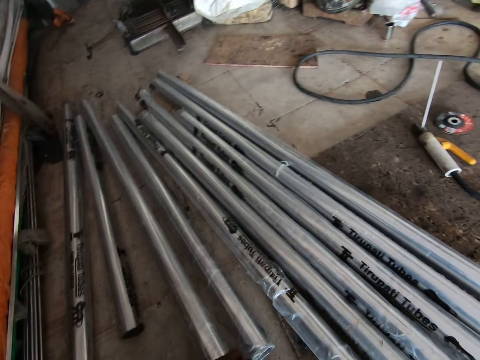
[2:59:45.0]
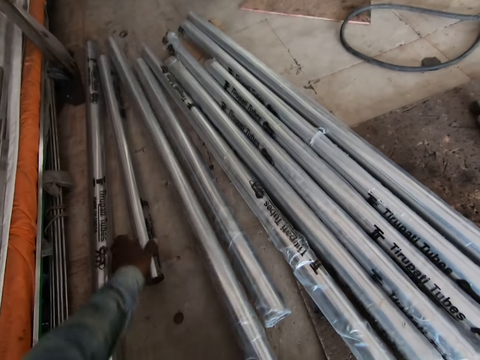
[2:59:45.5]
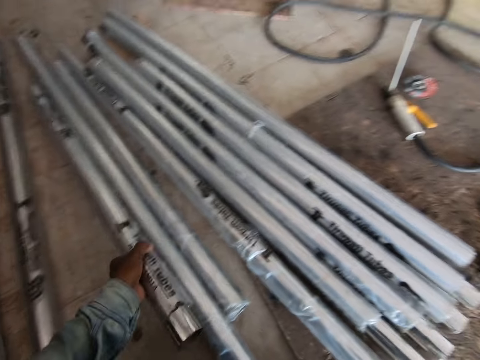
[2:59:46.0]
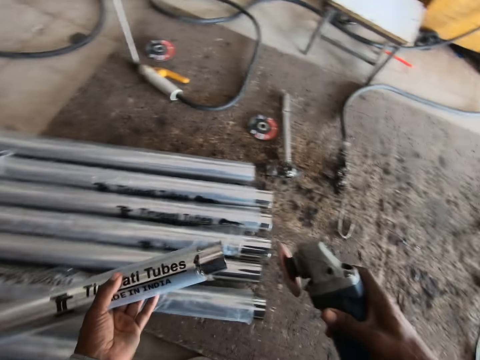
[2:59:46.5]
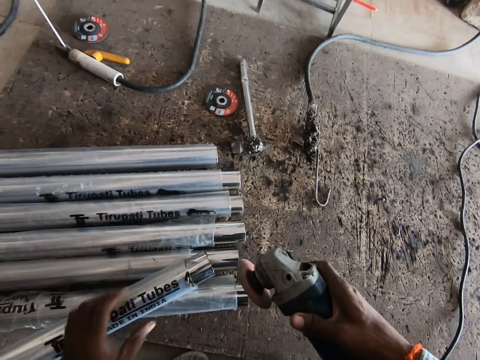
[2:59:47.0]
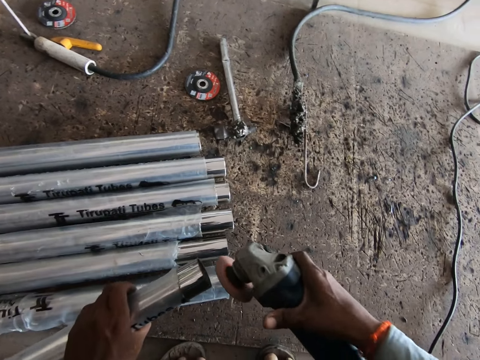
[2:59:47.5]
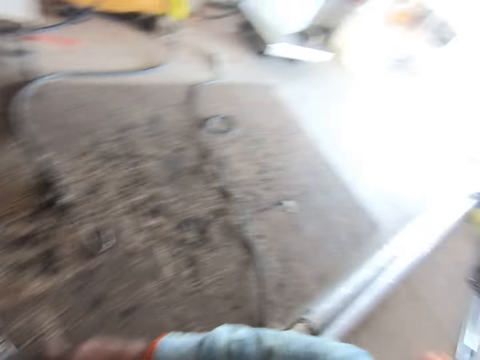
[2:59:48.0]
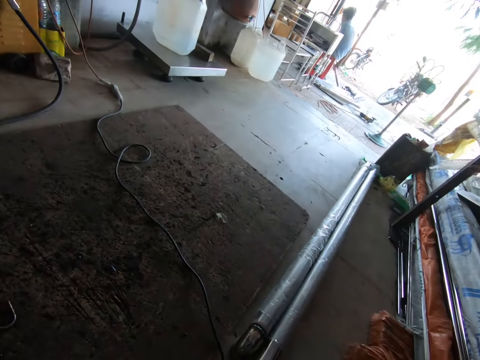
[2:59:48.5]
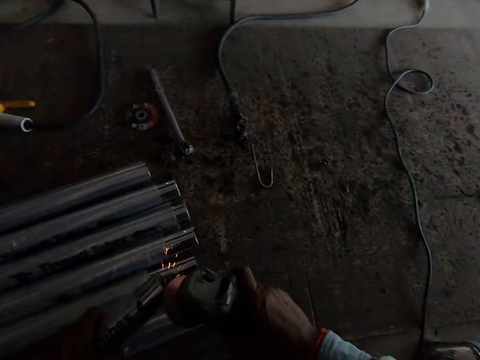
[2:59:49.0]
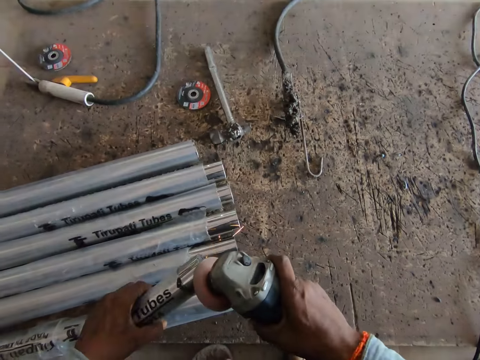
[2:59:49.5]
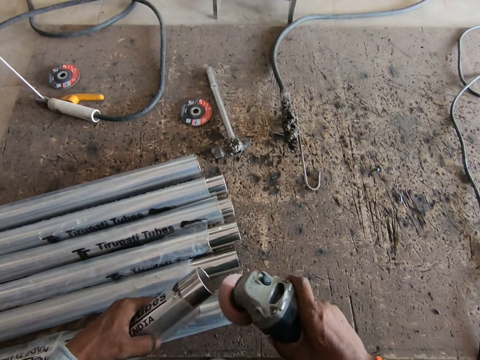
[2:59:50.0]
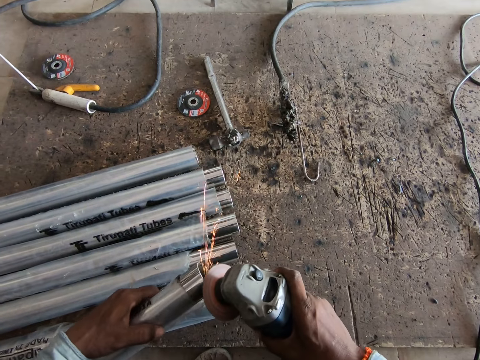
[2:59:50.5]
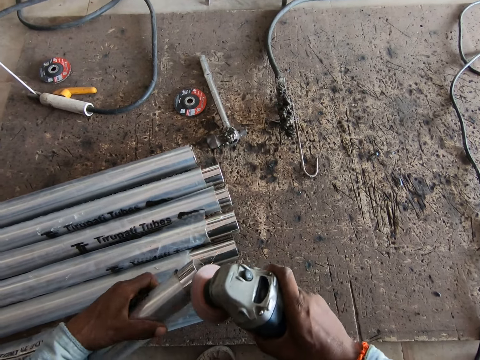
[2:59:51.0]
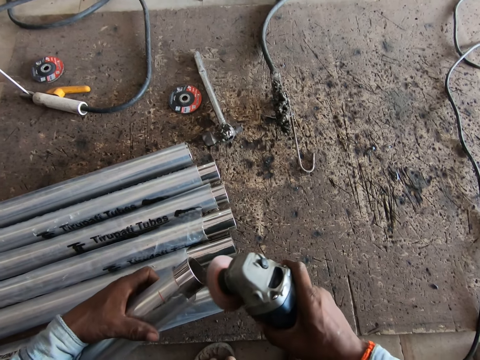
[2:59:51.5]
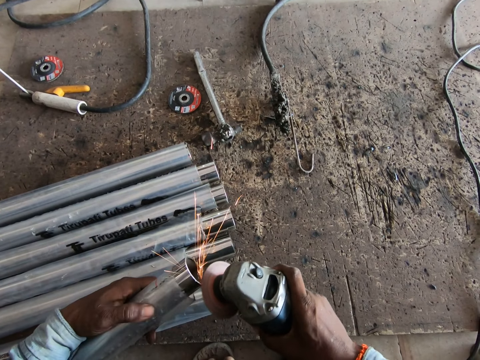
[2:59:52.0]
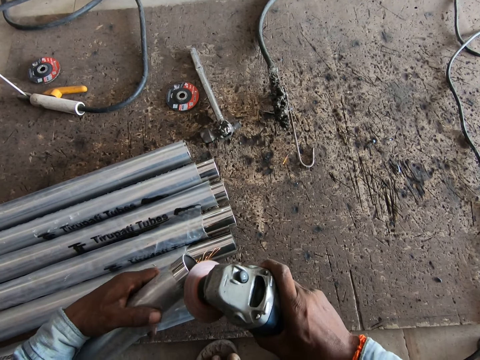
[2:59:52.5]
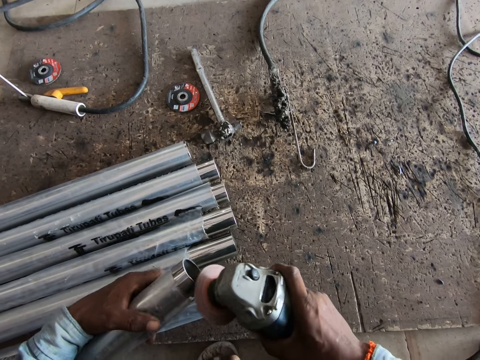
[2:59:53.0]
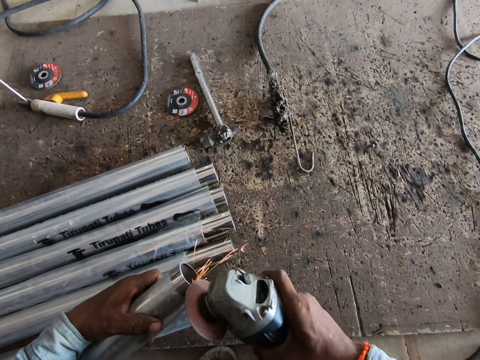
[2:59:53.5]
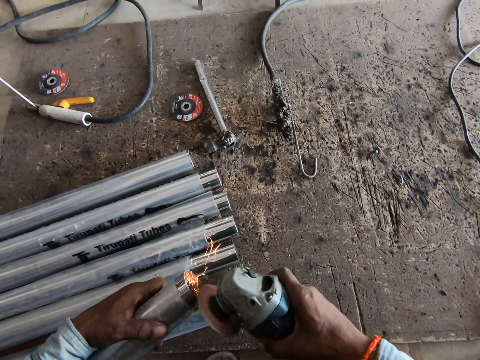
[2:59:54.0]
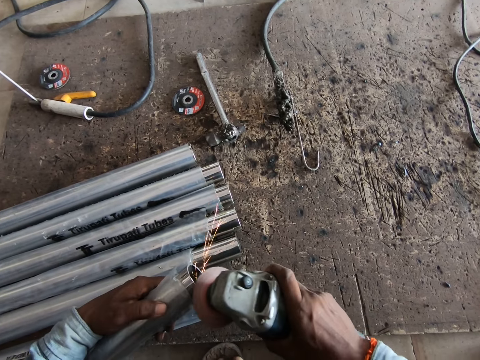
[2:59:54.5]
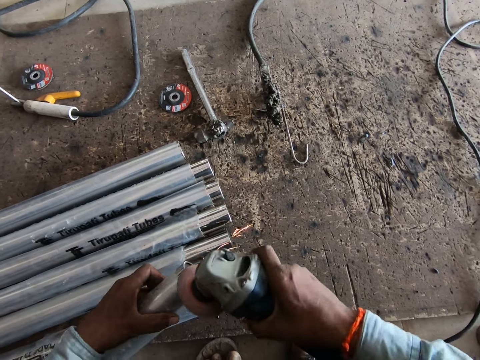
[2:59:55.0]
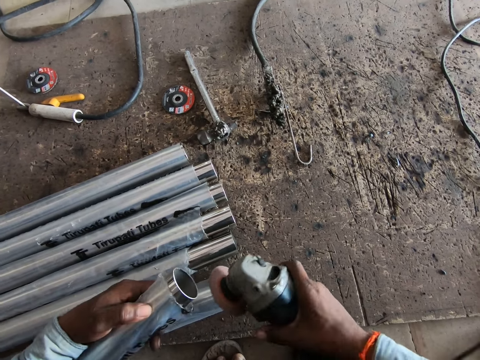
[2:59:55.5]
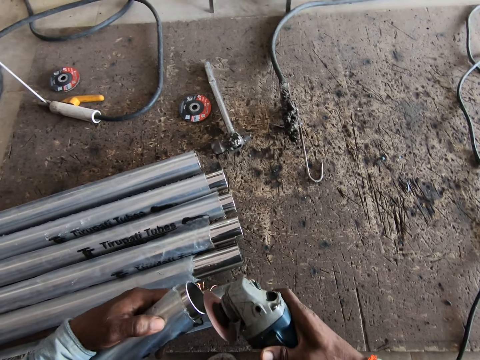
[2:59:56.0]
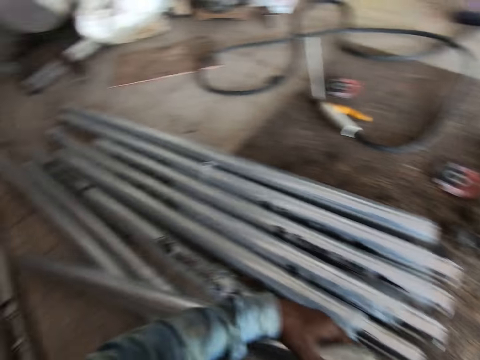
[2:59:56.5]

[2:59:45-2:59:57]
The camera wearer drops the iron on the floor with his left hand. He picks an iron from the floor with his left hand. He holds a metal rod. He drops the iron on the floor with his left hand. He picks the iron with his left hand. He files the iron with the filing machine in his right hand. He looks around. He grinds the metal rod.

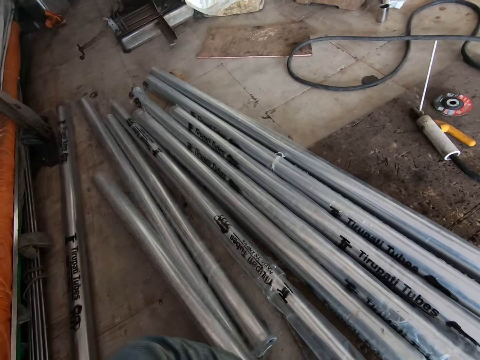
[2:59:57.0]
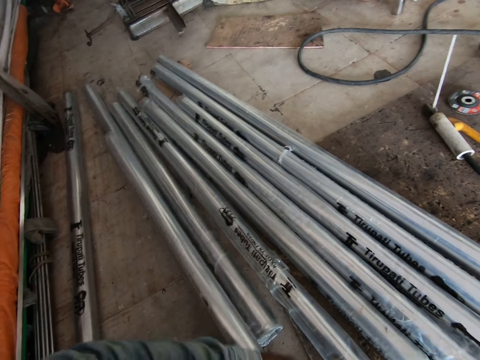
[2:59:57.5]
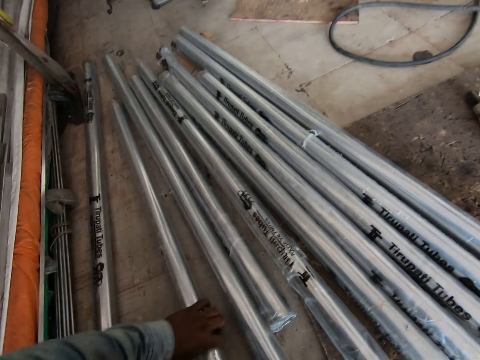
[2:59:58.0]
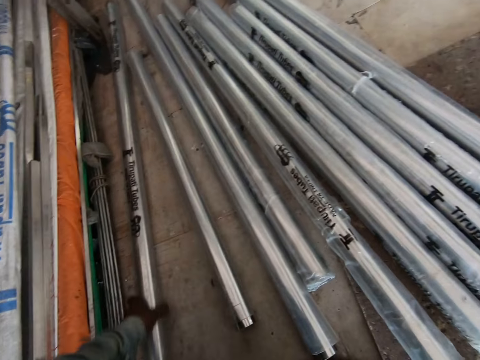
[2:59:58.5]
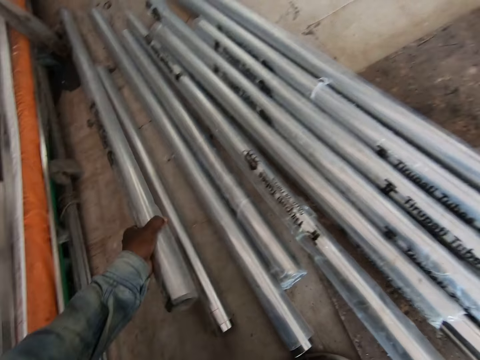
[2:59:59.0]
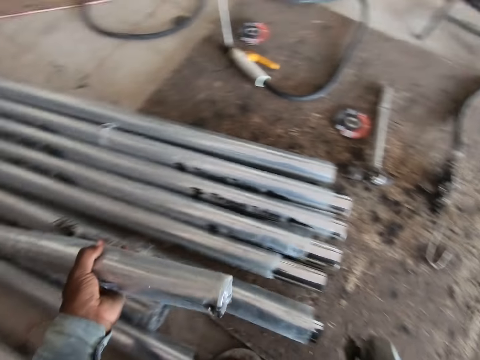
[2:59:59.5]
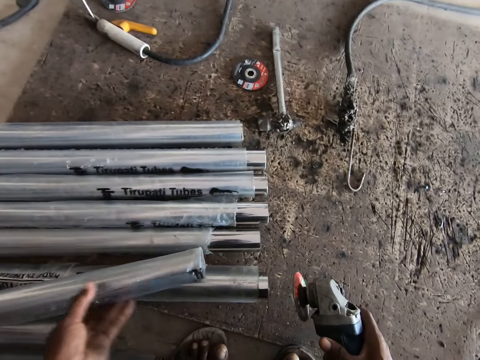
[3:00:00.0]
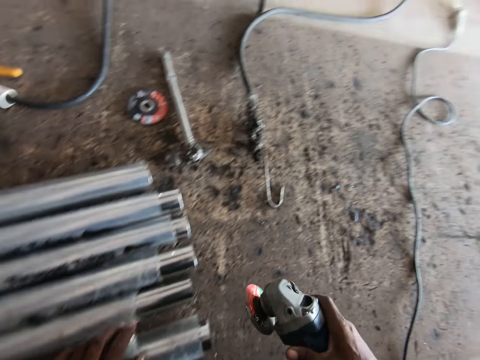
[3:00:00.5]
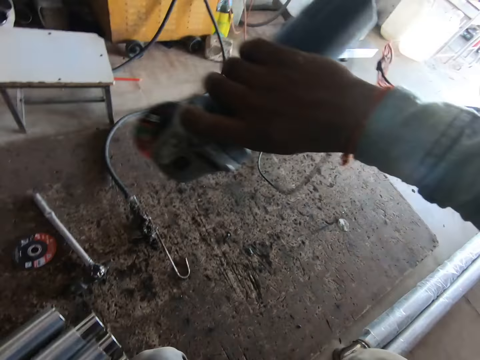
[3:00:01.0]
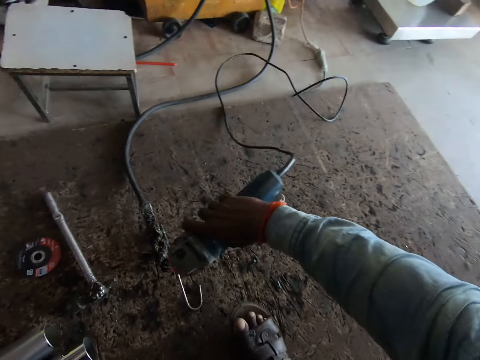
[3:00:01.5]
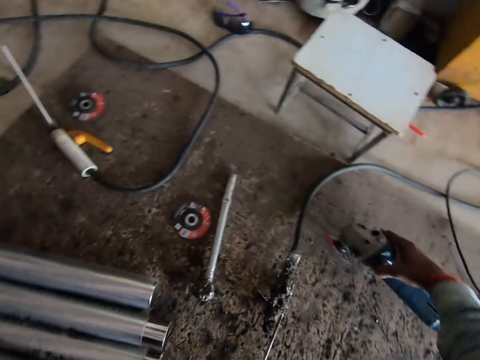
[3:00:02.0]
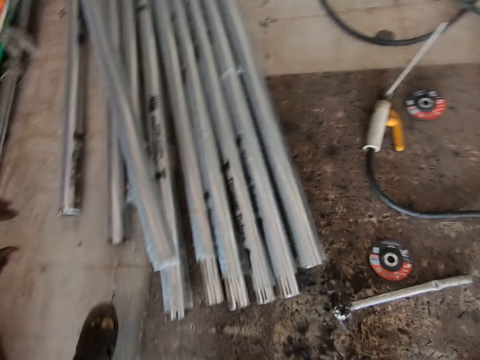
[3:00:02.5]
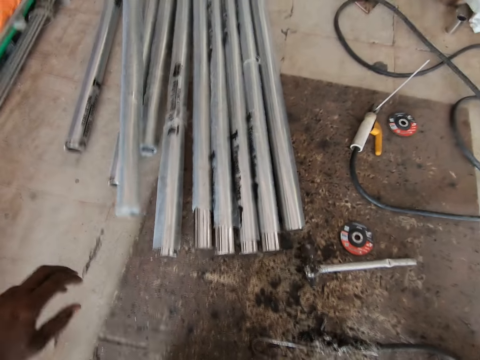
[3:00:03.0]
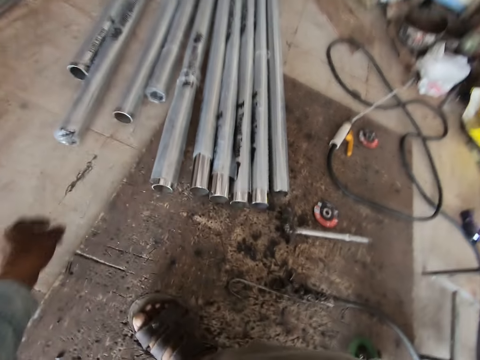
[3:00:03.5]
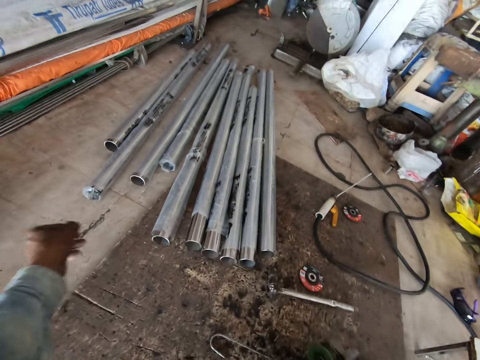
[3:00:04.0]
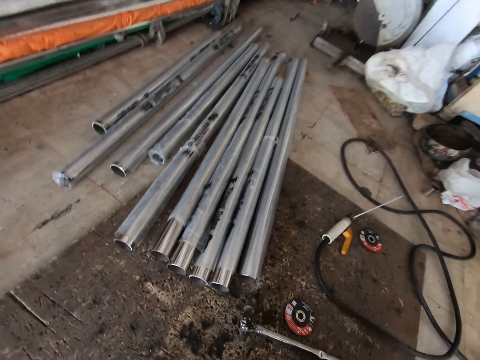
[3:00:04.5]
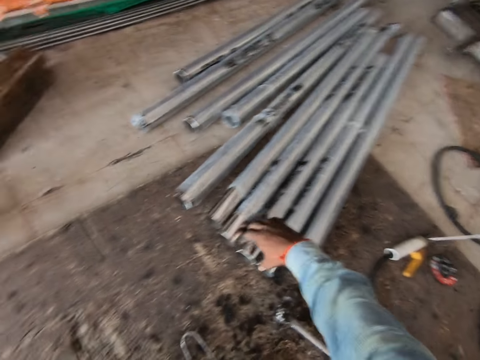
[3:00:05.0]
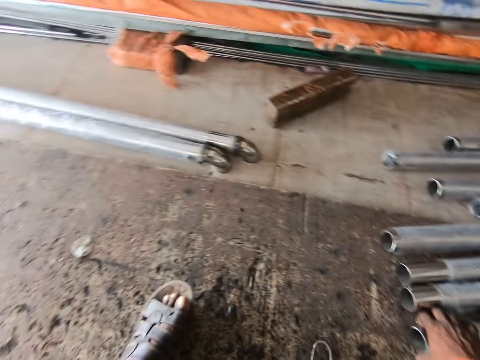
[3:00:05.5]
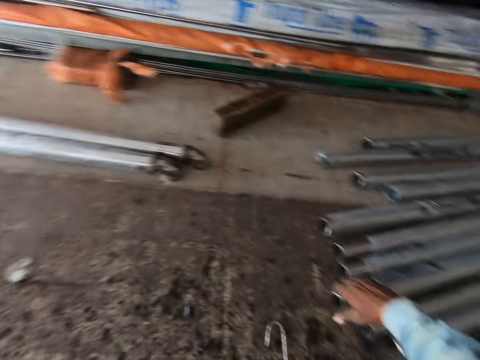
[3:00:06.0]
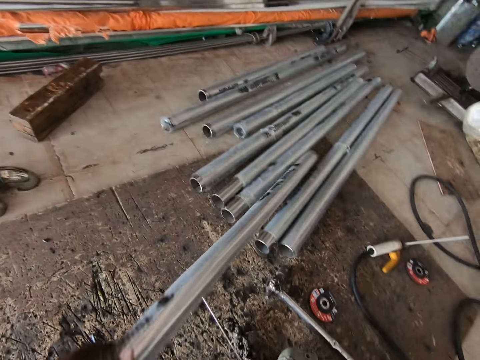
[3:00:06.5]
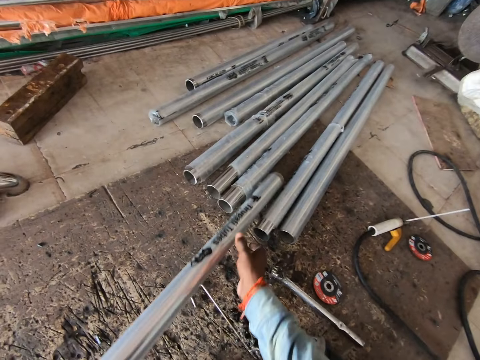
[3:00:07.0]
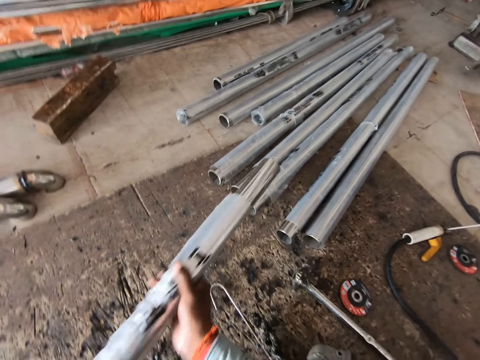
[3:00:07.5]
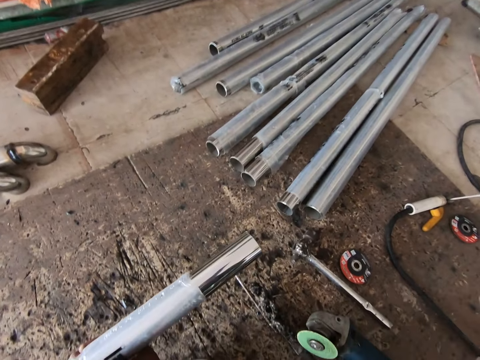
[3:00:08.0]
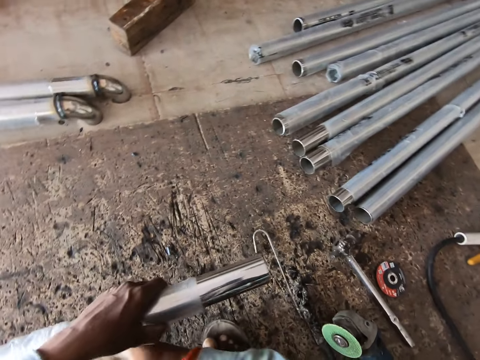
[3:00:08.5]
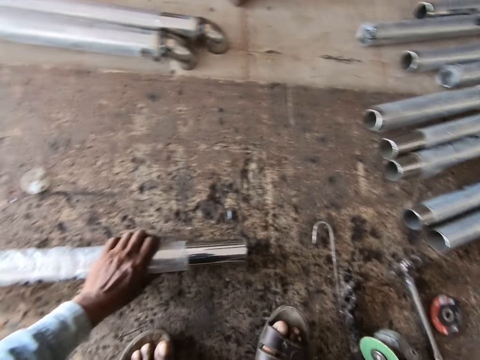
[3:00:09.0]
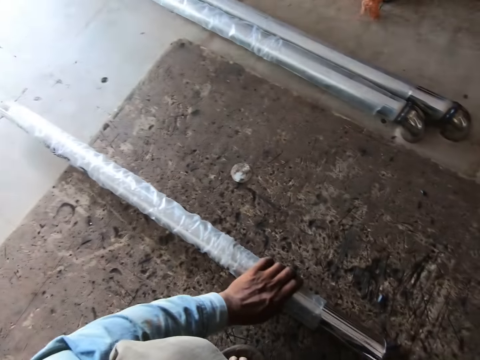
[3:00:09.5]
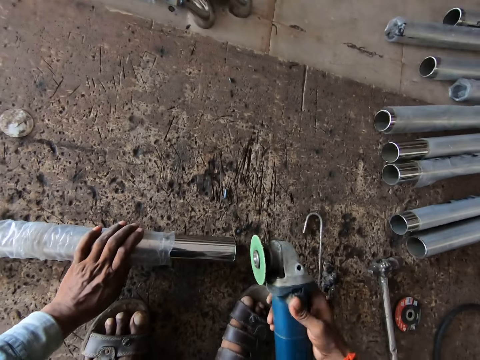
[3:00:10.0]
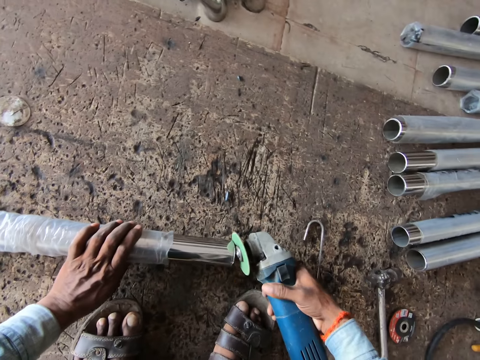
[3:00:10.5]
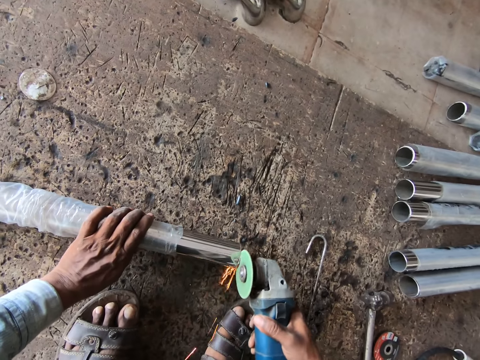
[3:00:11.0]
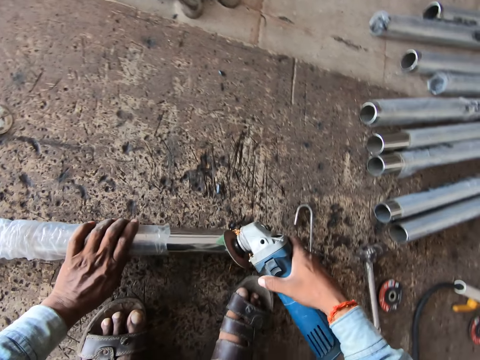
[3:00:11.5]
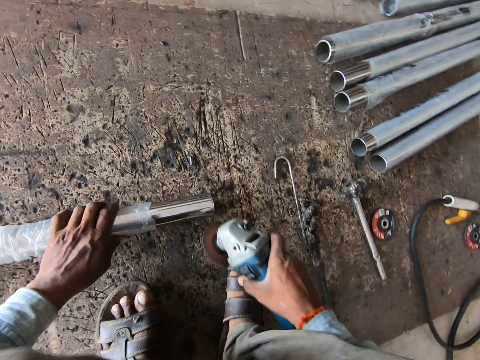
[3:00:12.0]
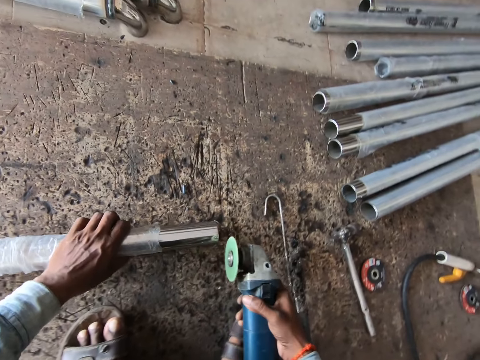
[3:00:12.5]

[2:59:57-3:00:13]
The camera wearer drops the iron on the floor with his left hand. He picks an iron from the floor with his left hand. He drops the iron on the floor with his left hand. He picks the iron with his left hand. He drops the filing machine on the floor with his right hand. He carries an iron from the floor with his right hand. He picks a metal rod. He holds the metal rod. He drops the iron on the floor with his left hand. He picks the filing machine from the floor with his right hand. He picks the metal rod. He files the iron with the filing machine in his right hand.
